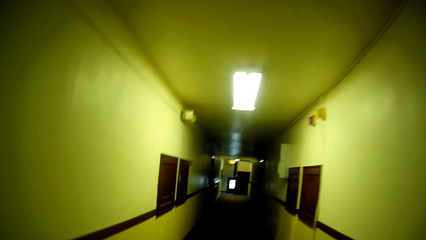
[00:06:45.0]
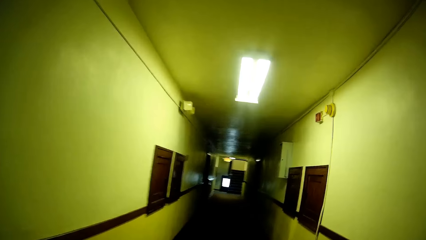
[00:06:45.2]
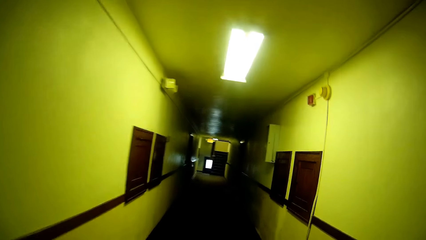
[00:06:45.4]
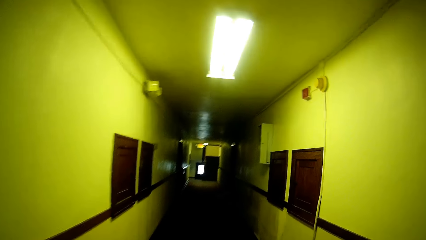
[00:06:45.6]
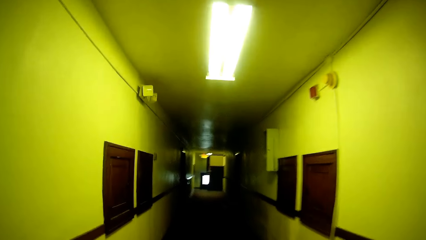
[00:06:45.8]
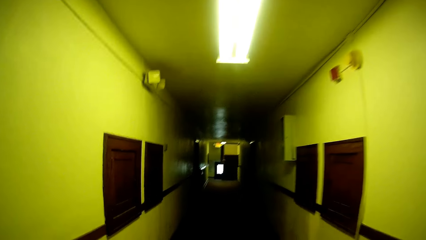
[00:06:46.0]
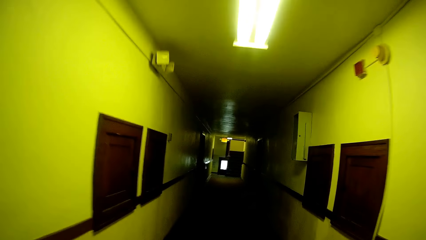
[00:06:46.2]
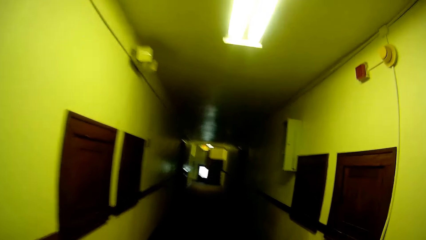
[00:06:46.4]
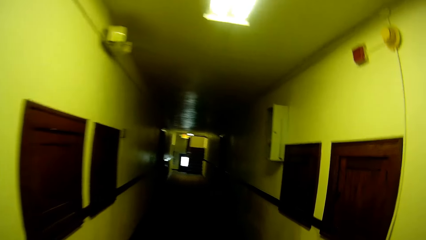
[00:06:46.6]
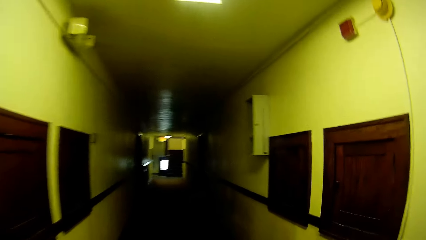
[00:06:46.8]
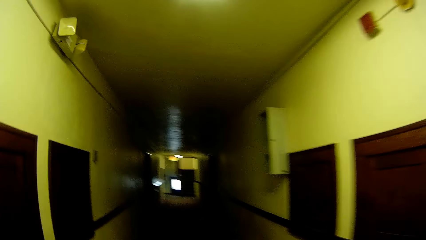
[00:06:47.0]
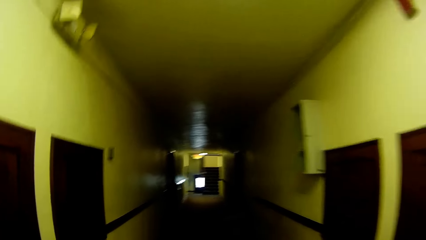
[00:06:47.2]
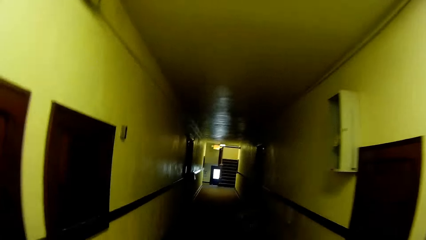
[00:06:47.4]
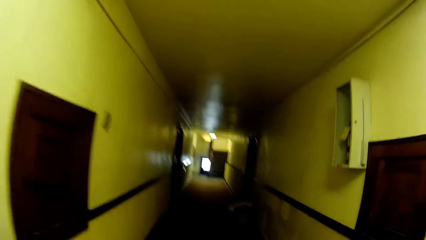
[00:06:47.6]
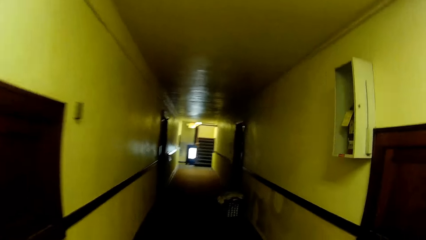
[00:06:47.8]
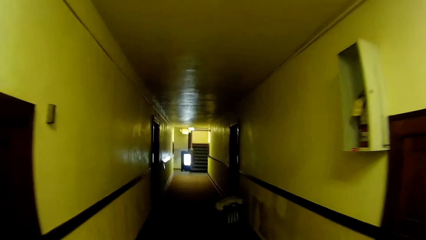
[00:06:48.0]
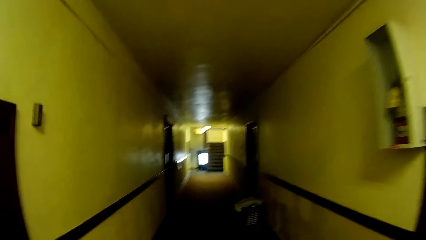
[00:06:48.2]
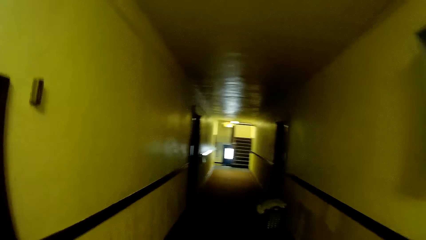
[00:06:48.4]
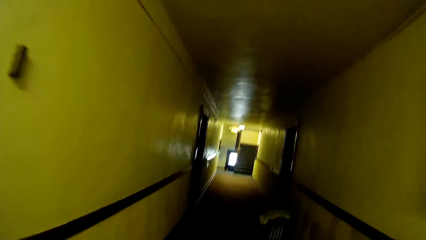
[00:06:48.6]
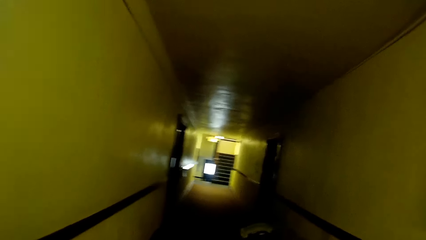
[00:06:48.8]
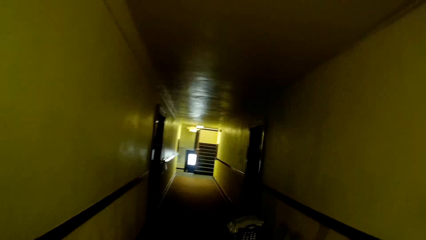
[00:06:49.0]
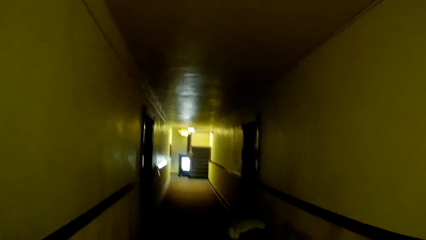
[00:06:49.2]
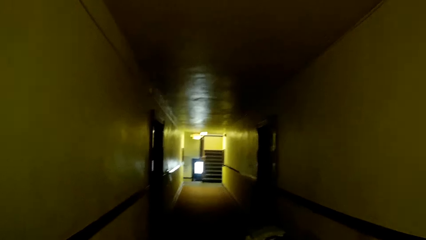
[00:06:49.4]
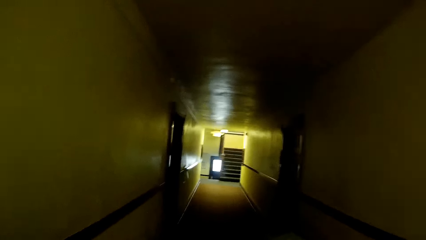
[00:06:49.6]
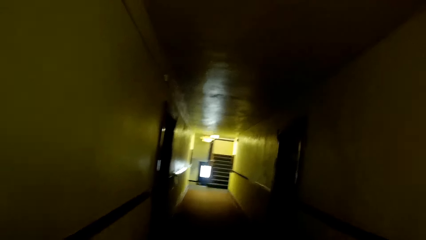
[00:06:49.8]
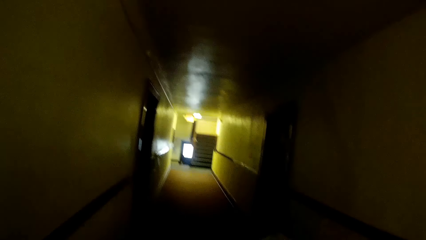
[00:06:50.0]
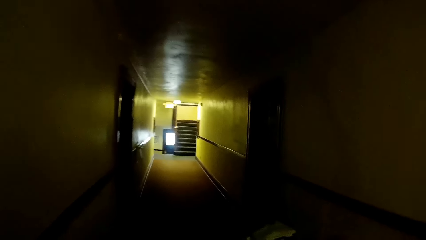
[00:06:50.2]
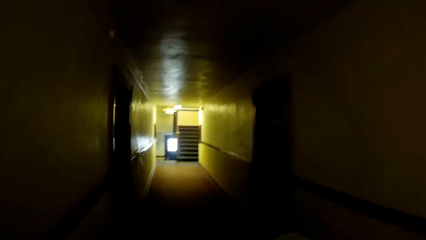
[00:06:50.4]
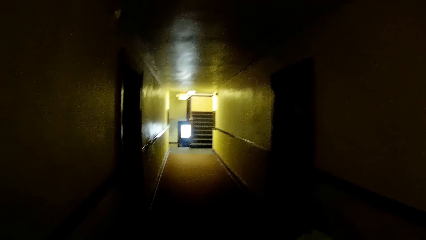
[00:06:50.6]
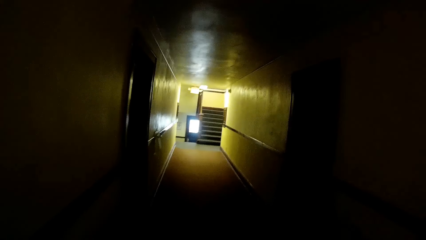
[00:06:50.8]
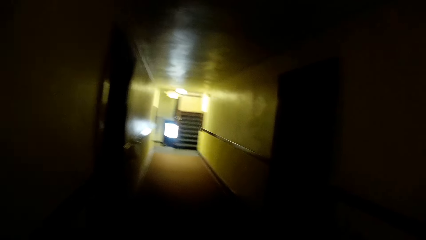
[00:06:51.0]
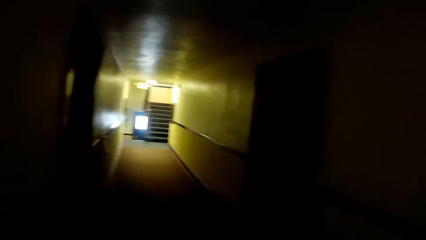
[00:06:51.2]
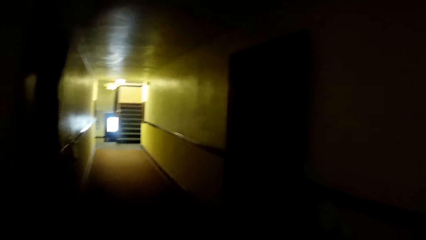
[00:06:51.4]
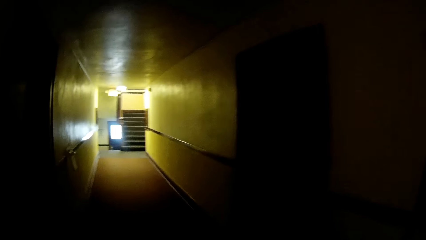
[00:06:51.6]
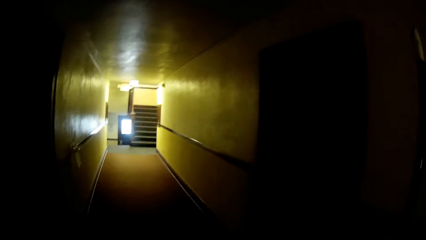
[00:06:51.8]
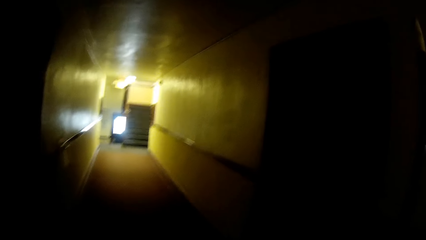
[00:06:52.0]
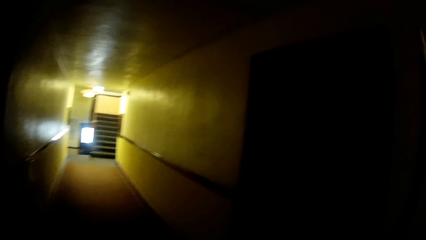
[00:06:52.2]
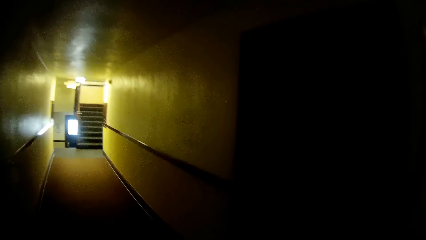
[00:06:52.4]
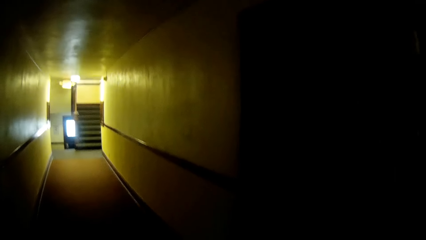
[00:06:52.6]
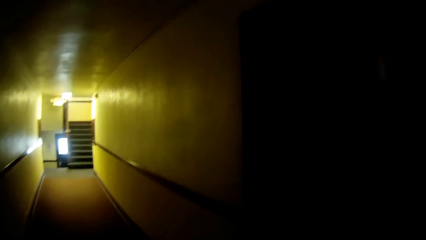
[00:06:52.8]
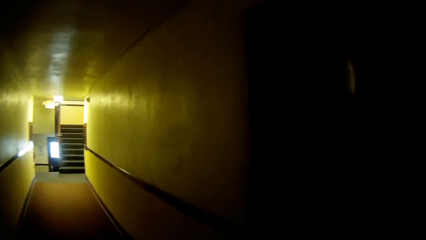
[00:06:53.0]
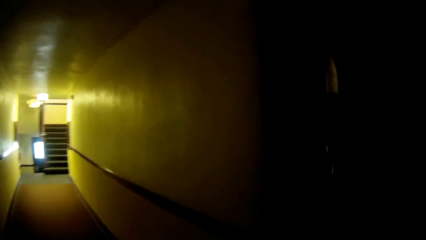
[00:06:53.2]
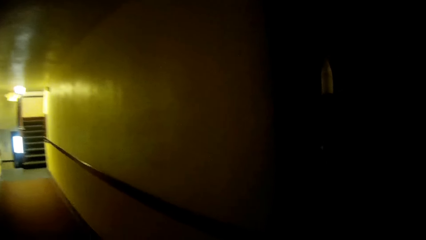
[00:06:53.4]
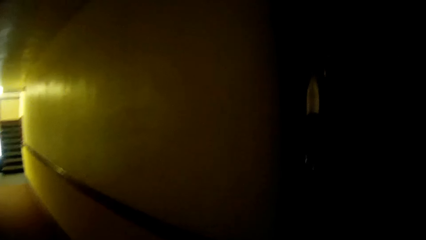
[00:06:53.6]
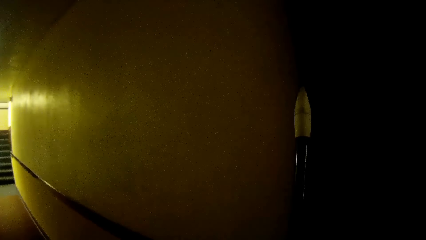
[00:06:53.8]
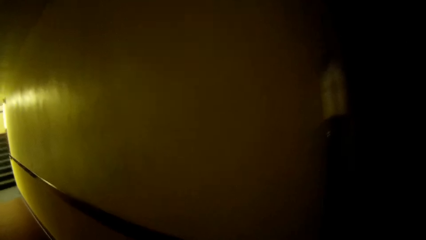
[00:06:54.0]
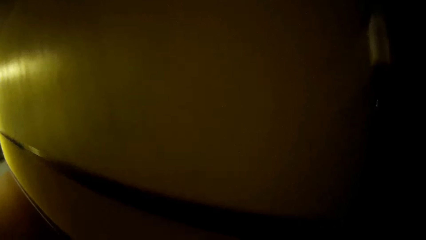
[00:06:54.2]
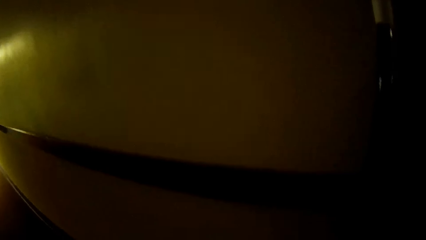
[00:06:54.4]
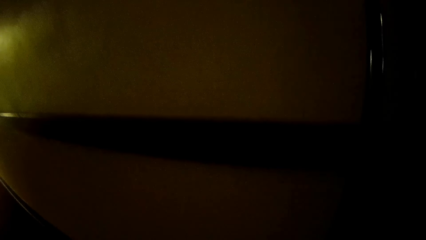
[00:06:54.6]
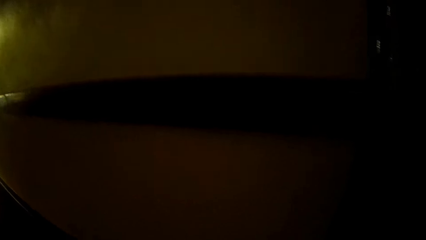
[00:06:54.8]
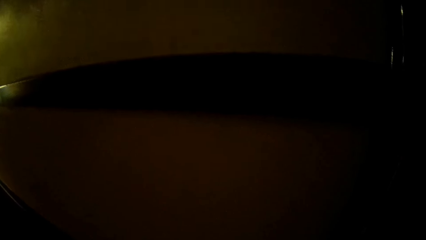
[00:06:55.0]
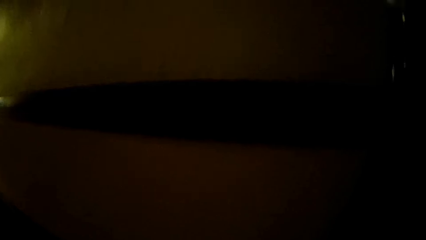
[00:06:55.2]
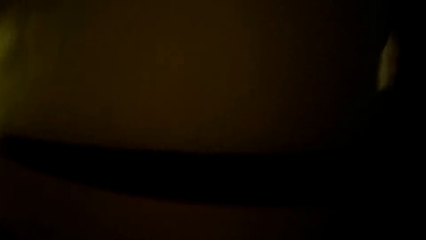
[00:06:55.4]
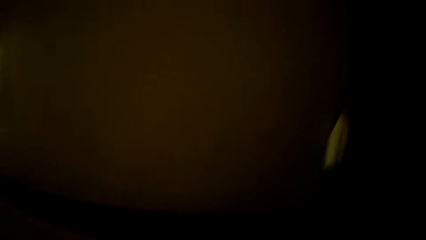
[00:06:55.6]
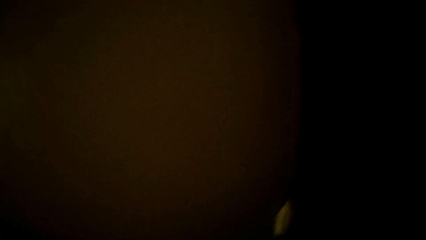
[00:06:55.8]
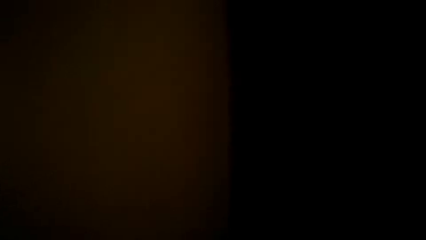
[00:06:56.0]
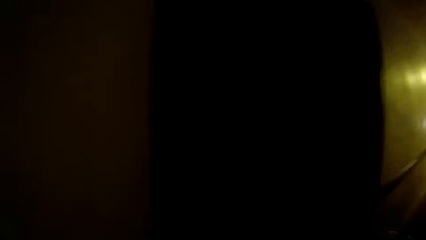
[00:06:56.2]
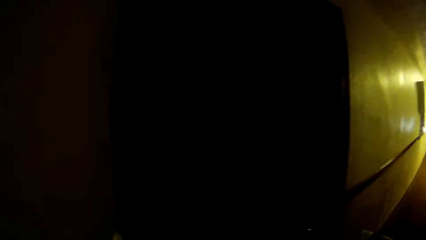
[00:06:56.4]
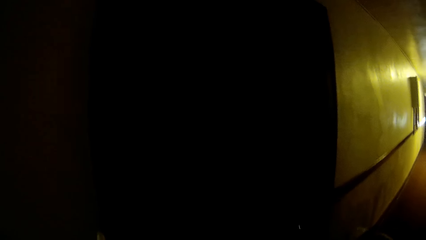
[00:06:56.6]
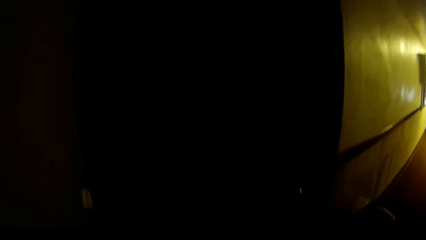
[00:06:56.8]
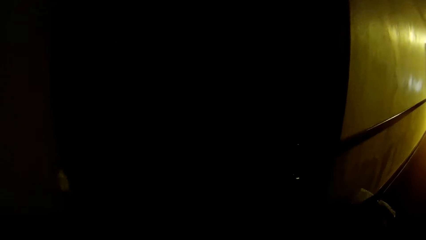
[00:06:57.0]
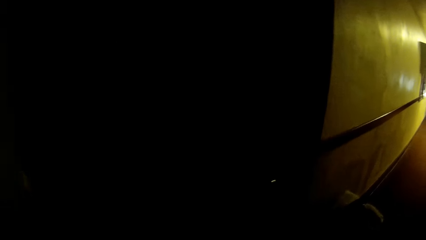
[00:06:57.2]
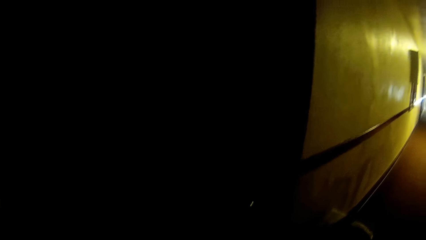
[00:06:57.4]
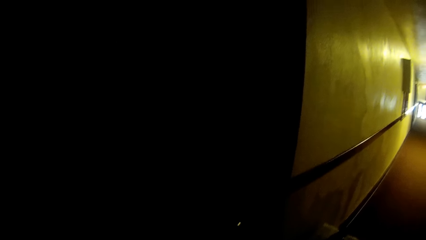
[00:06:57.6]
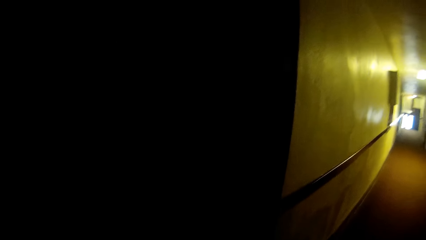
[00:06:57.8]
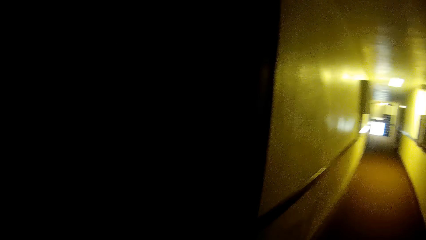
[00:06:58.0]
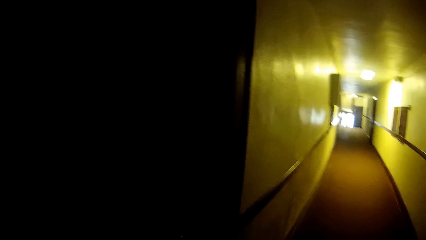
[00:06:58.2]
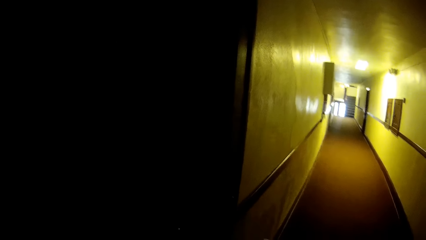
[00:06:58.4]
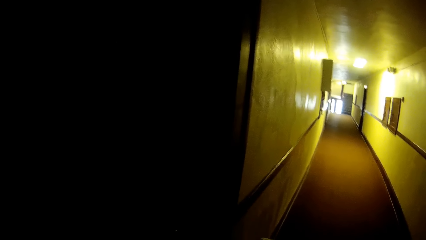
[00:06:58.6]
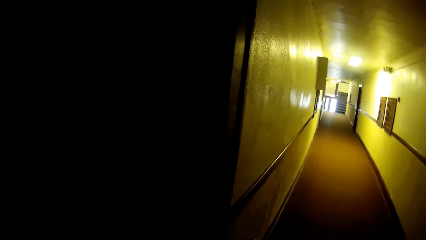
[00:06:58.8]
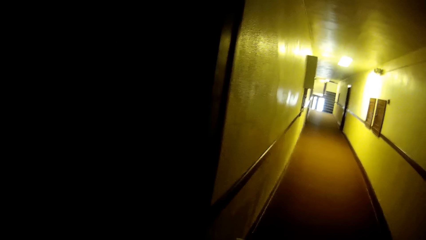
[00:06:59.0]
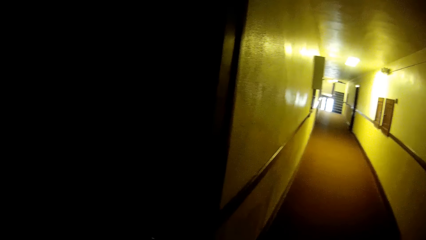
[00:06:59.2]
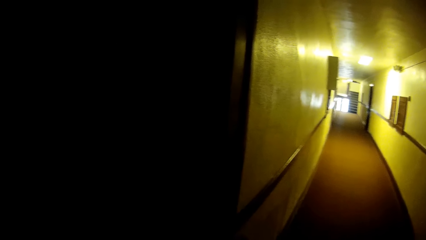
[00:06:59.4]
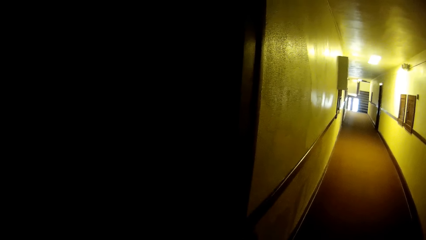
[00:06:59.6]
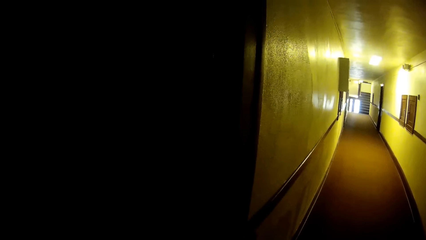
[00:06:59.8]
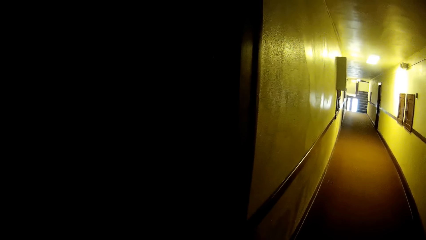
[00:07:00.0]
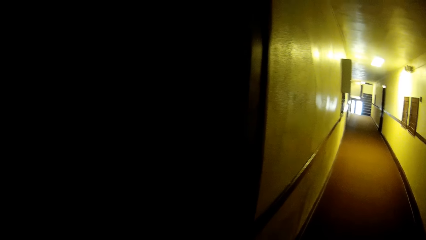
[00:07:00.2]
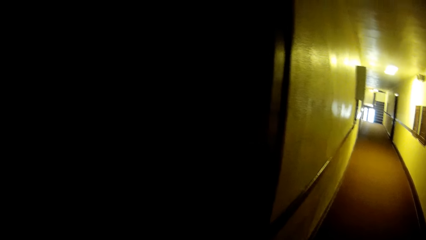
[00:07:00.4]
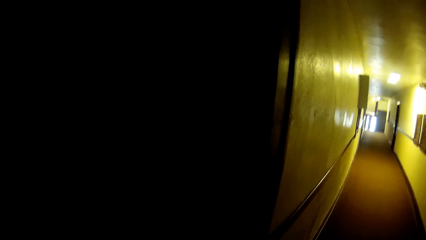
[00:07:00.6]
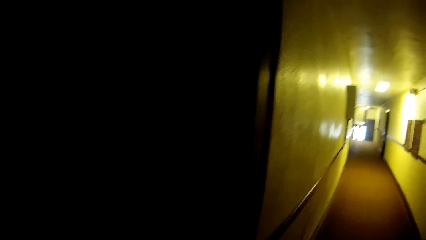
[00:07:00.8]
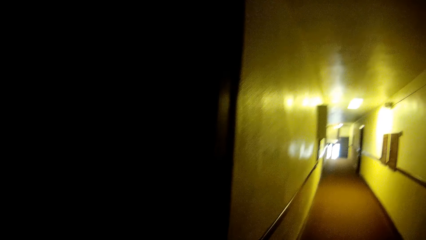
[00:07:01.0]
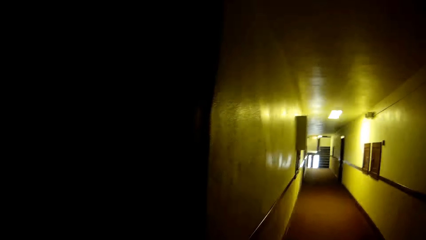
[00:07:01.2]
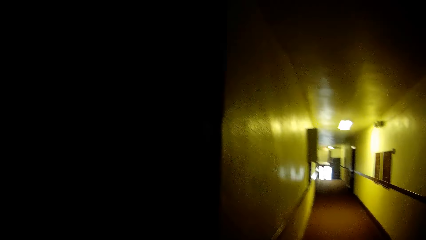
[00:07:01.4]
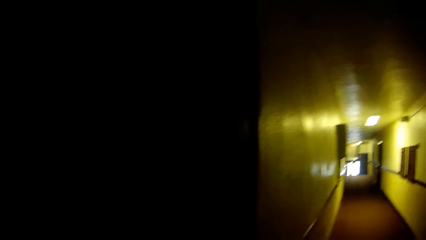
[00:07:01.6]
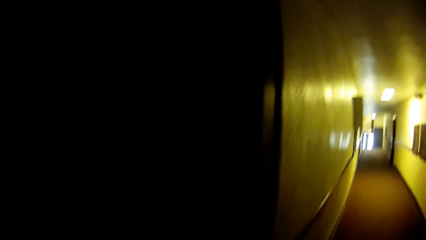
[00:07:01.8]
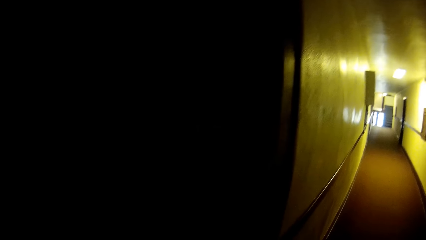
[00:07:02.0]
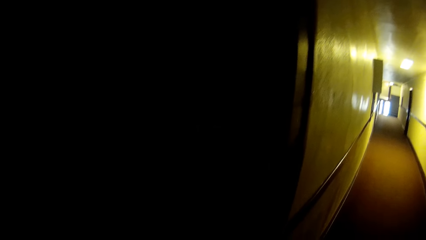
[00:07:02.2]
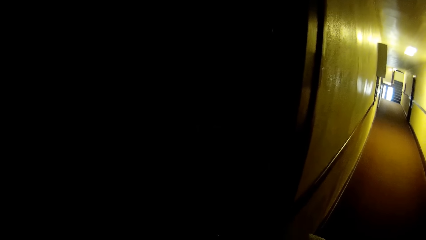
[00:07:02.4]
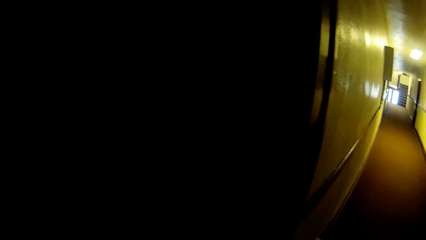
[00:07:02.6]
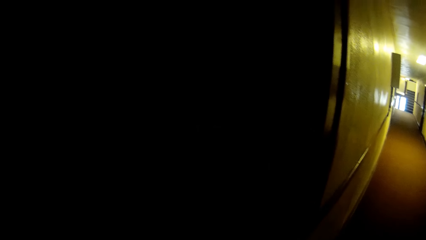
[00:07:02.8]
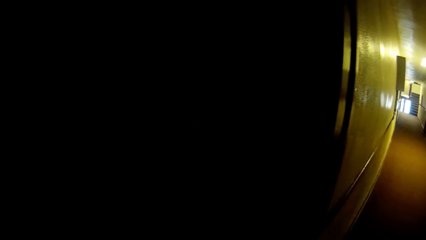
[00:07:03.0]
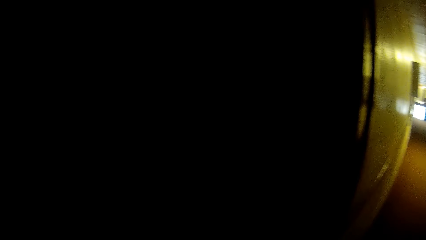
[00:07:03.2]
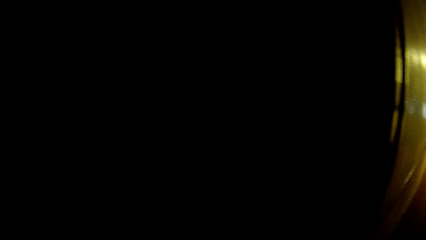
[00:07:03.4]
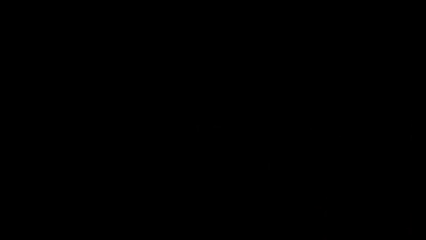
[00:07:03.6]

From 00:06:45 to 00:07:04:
The camera wearer puts the bucket and the mop next to a wall. They move towards a door. They look around in the building.
